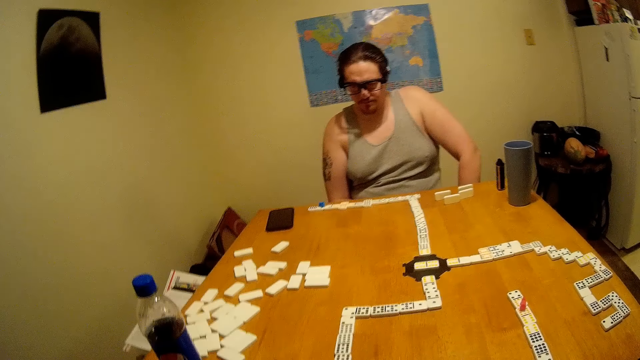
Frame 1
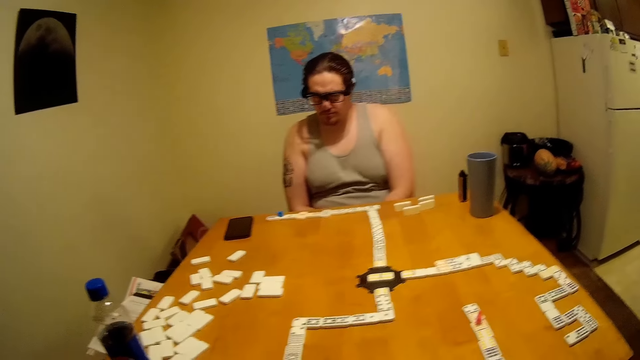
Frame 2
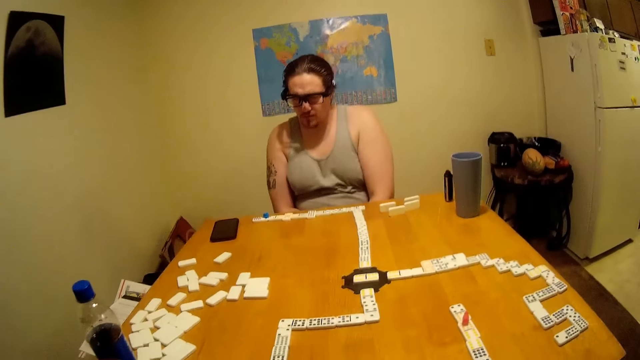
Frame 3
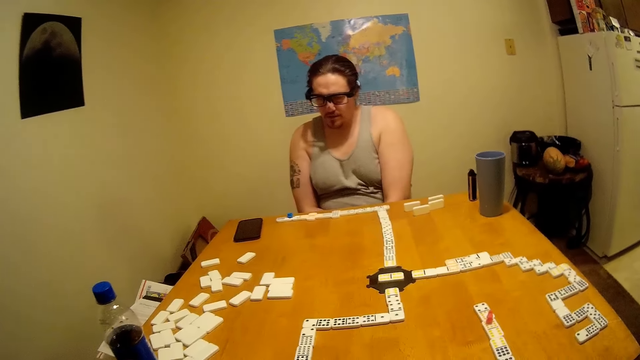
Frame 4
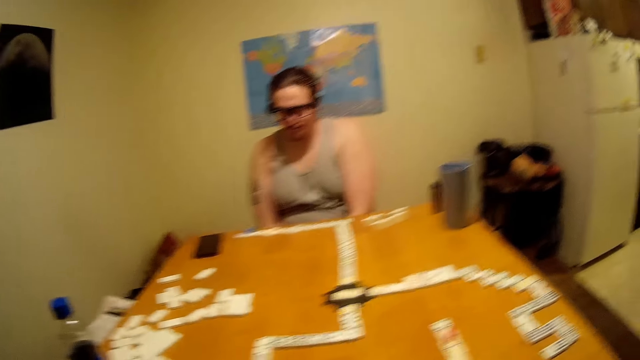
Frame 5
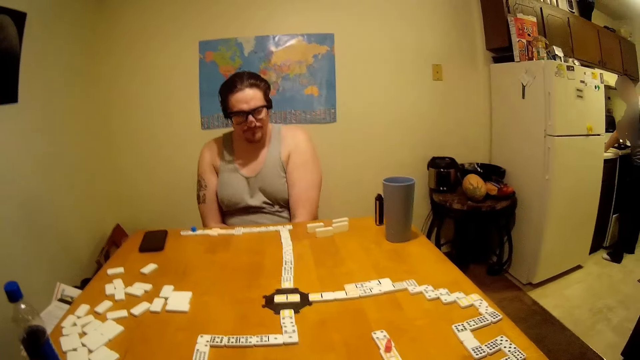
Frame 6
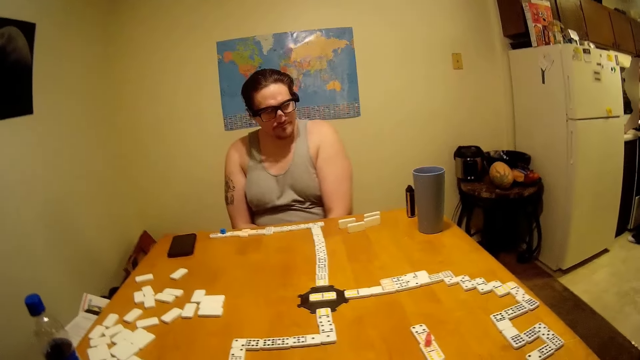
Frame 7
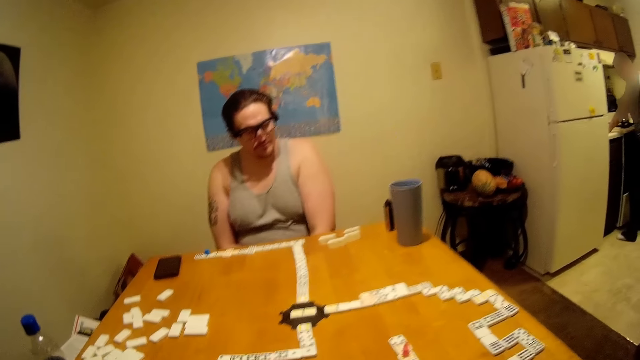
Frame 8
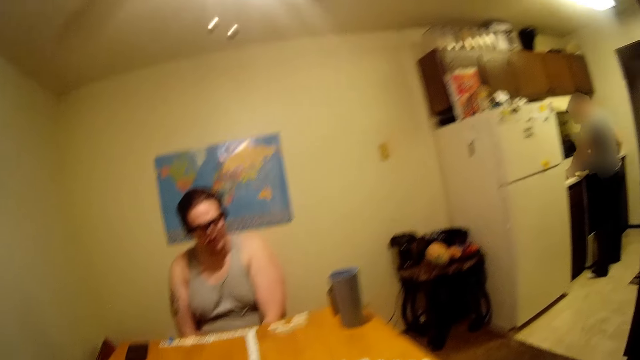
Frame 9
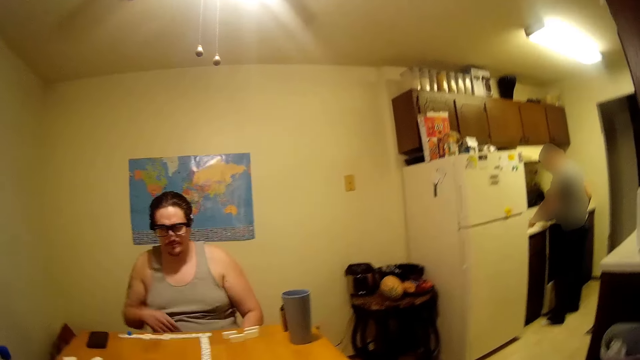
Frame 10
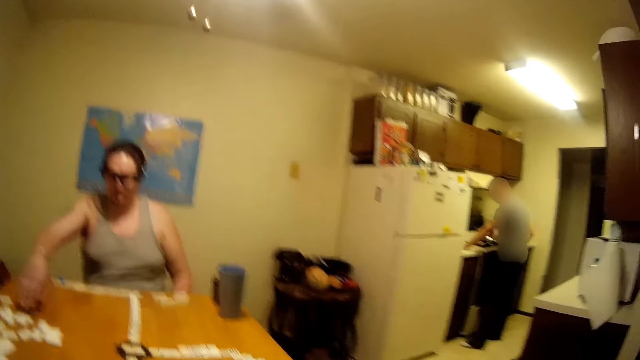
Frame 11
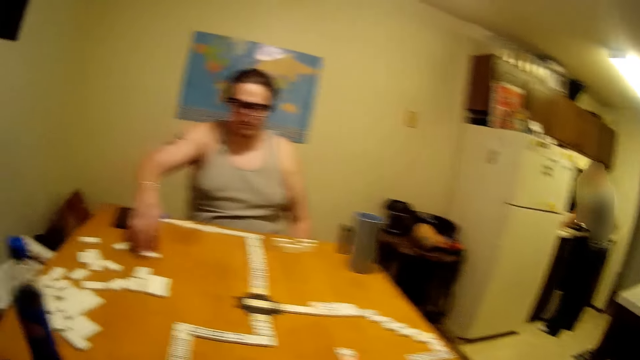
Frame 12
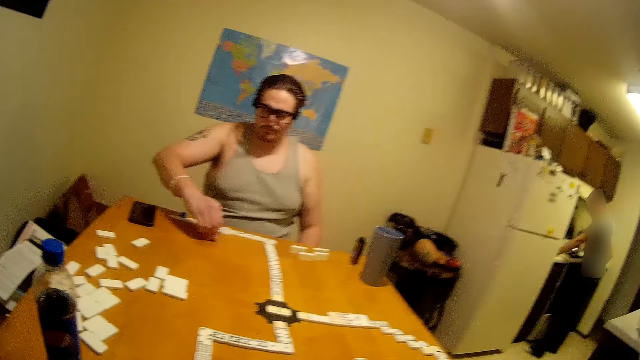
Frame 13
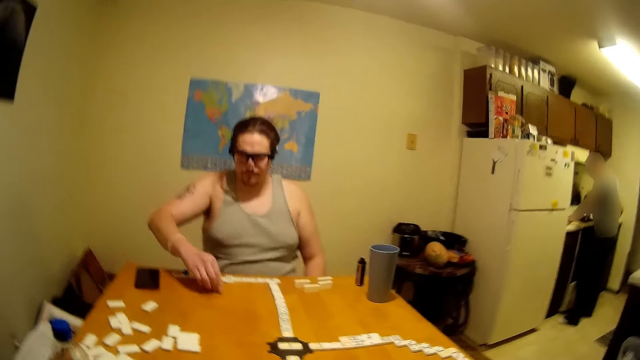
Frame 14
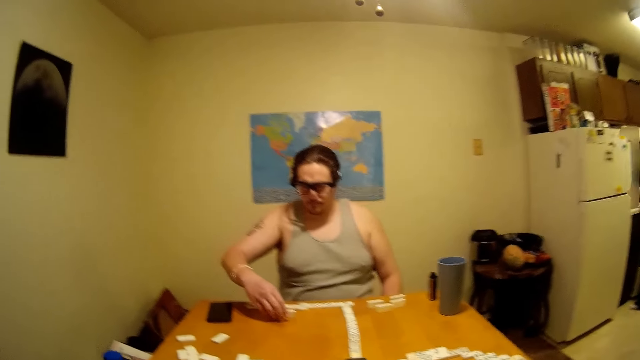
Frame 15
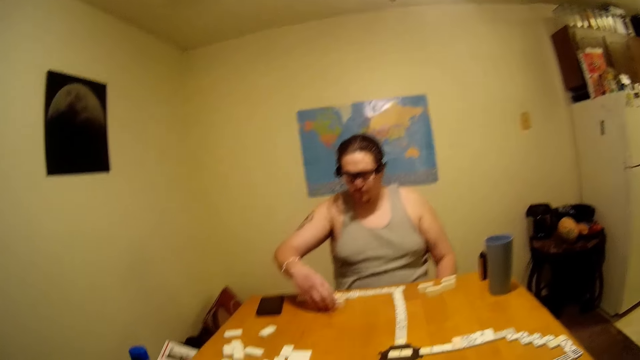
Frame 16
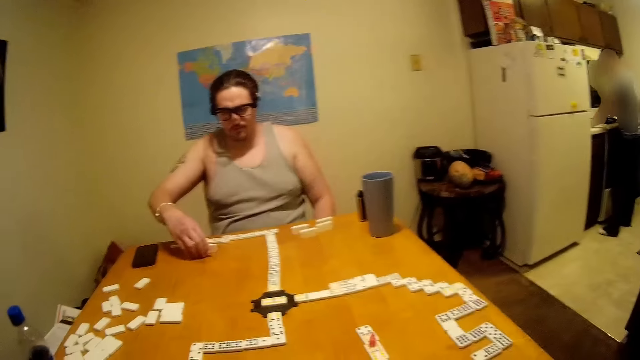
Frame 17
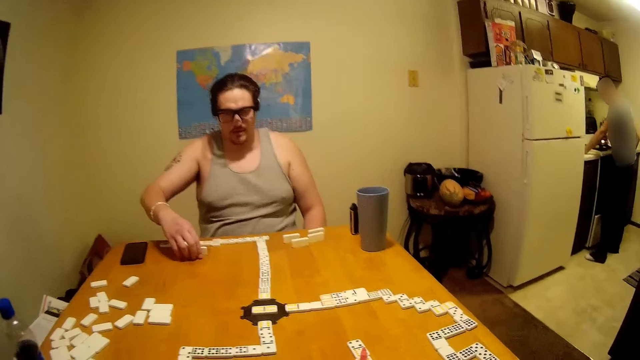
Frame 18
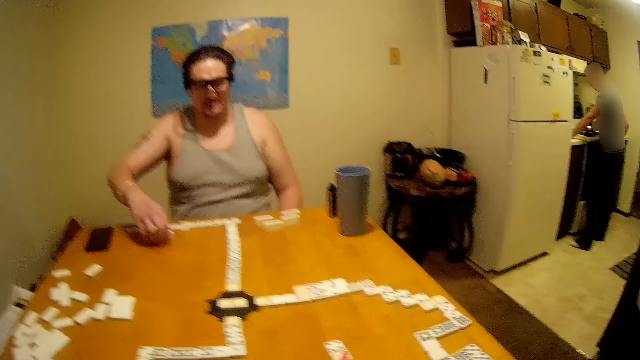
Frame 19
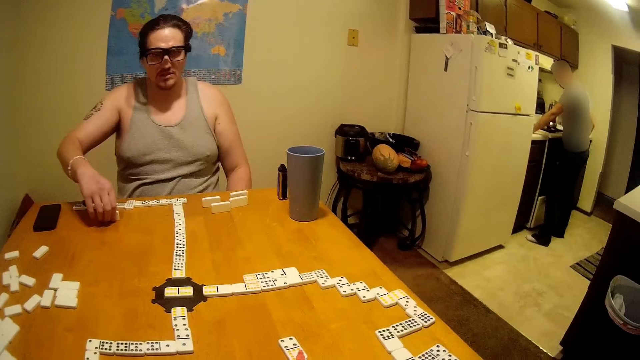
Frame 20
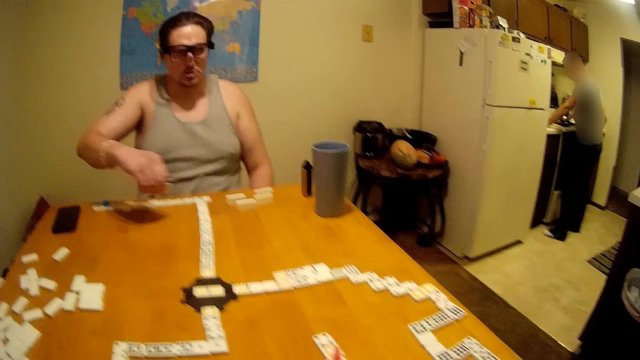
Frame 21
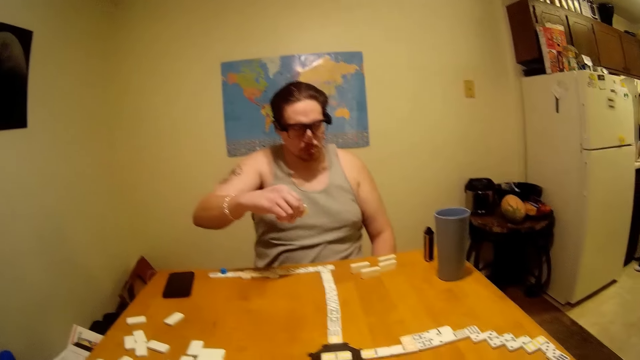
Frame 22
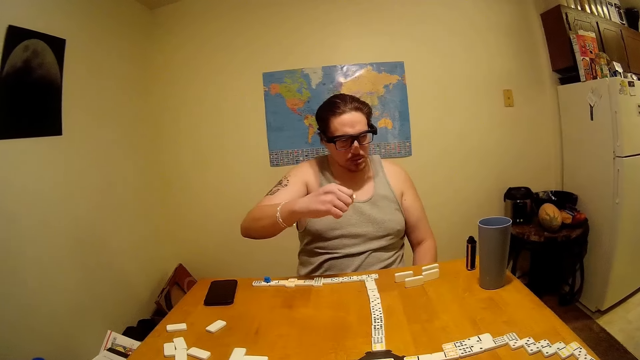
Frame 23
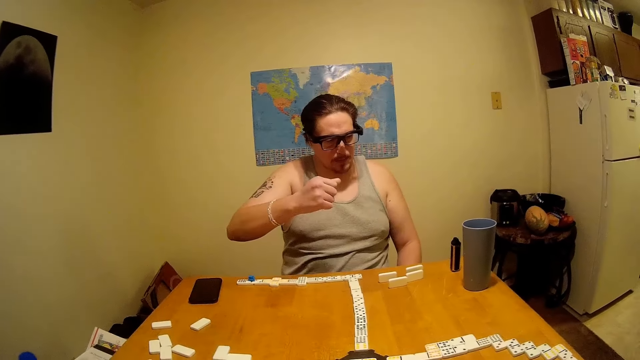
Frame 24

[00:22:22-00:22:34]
A person plays the dominoes while talking.

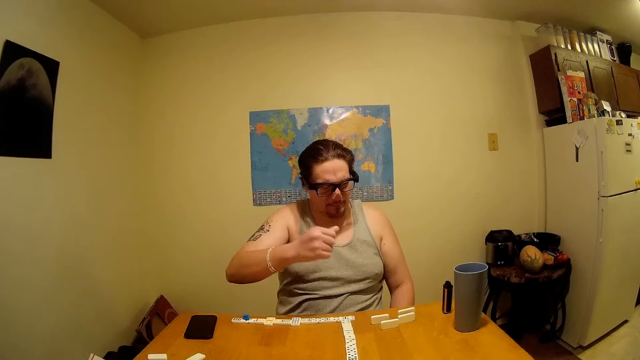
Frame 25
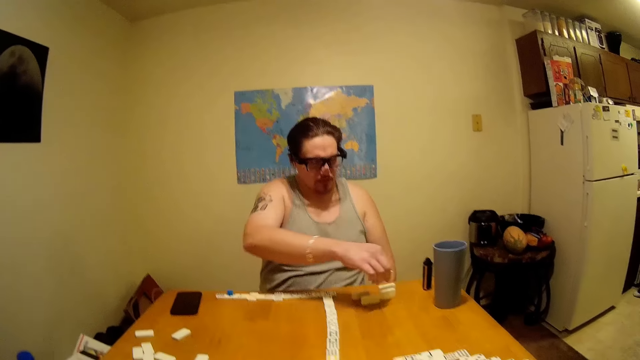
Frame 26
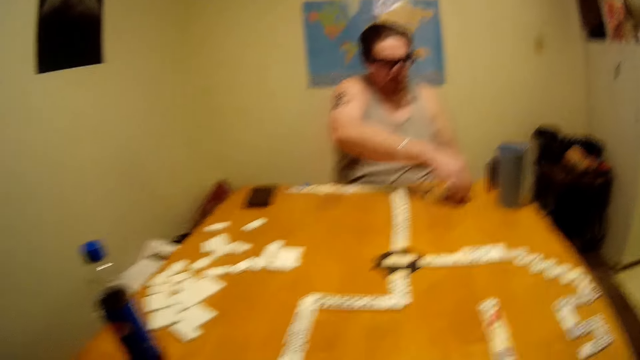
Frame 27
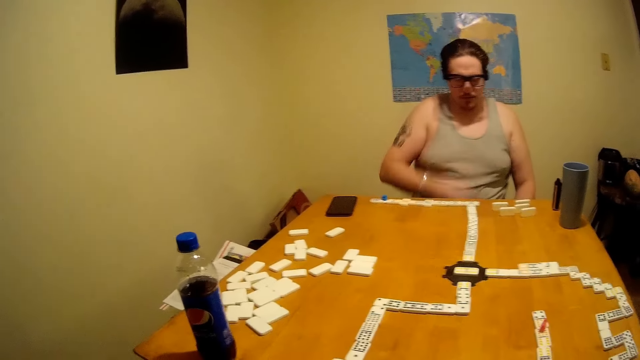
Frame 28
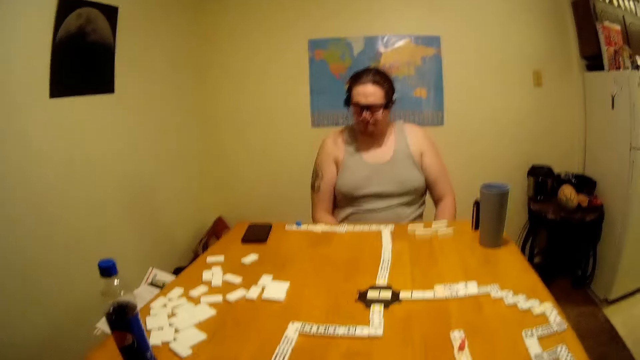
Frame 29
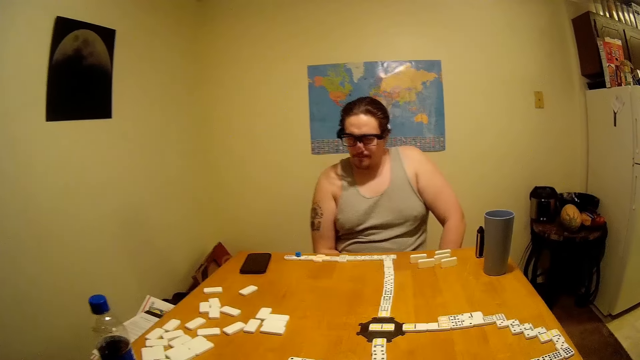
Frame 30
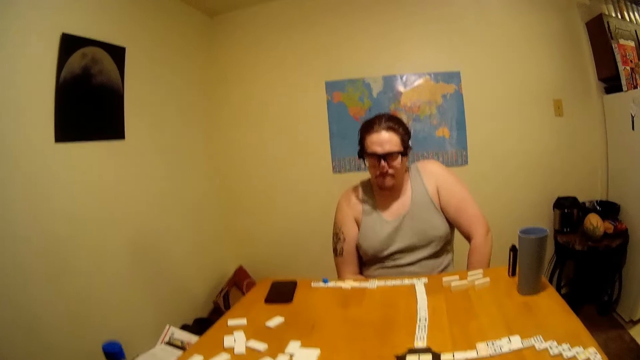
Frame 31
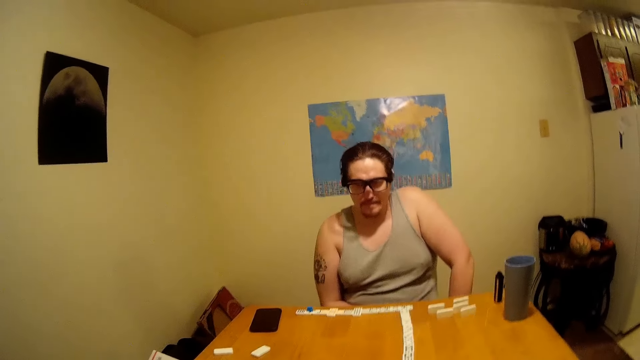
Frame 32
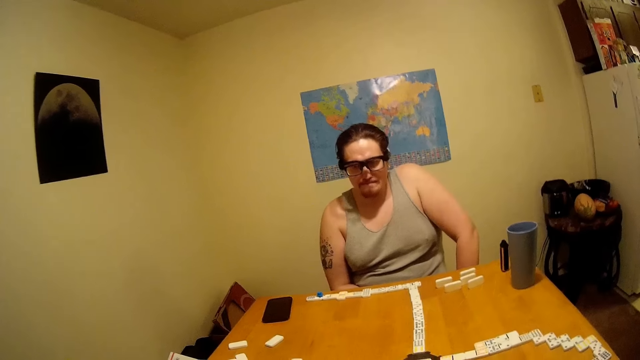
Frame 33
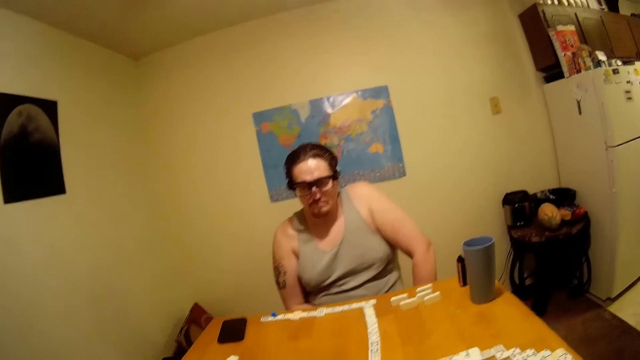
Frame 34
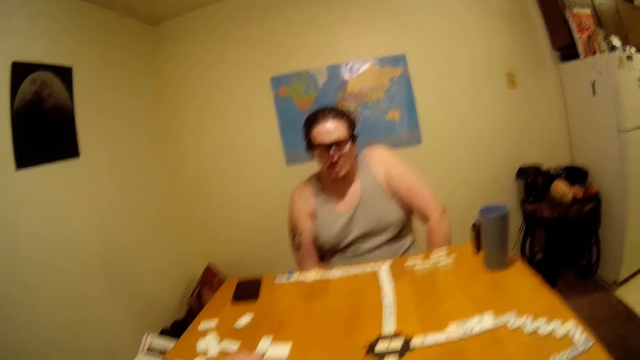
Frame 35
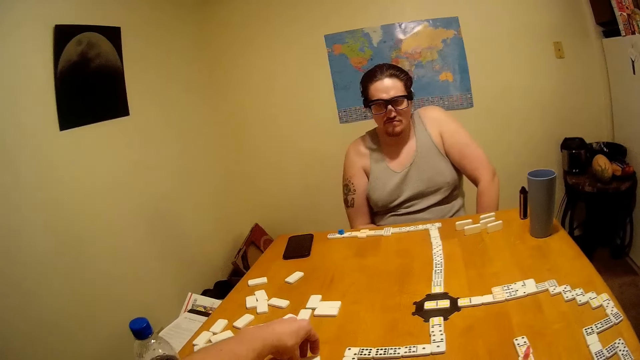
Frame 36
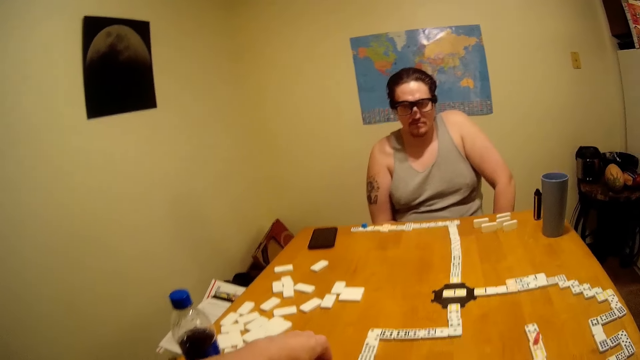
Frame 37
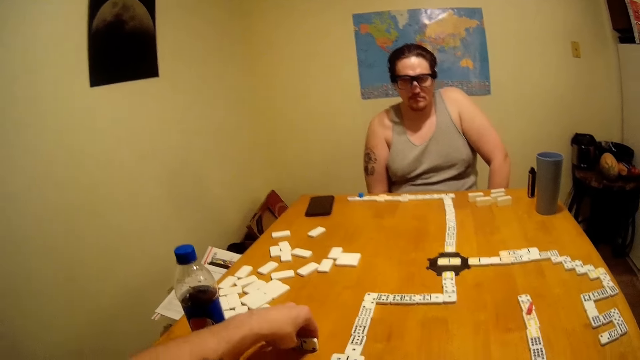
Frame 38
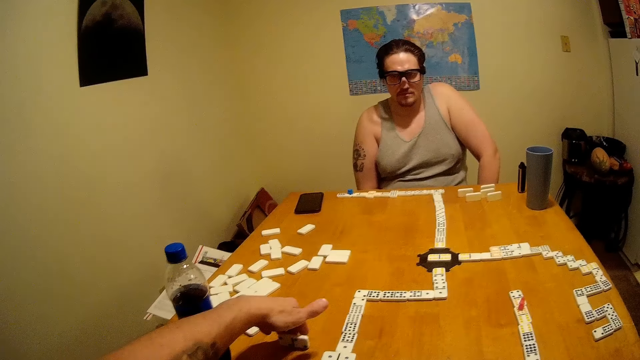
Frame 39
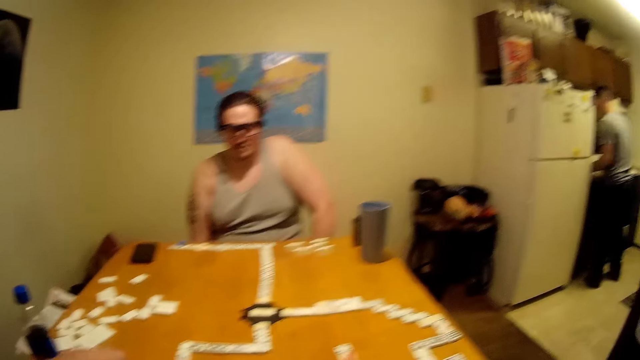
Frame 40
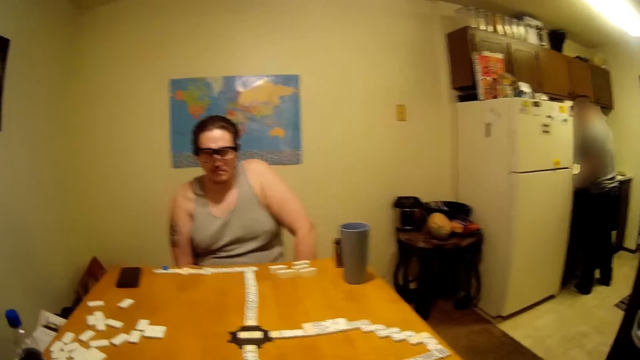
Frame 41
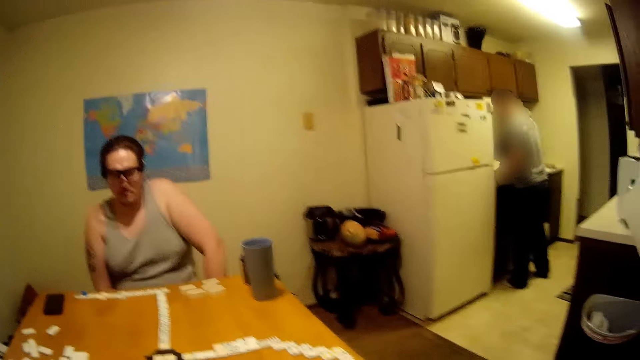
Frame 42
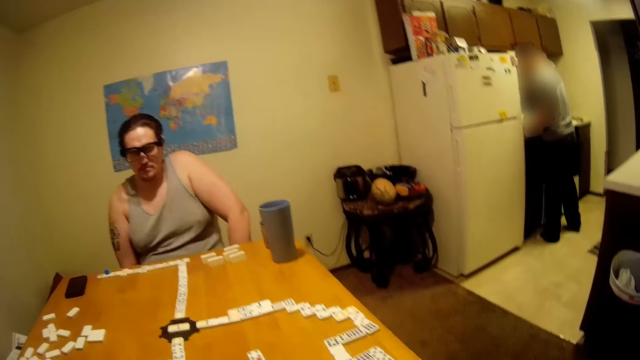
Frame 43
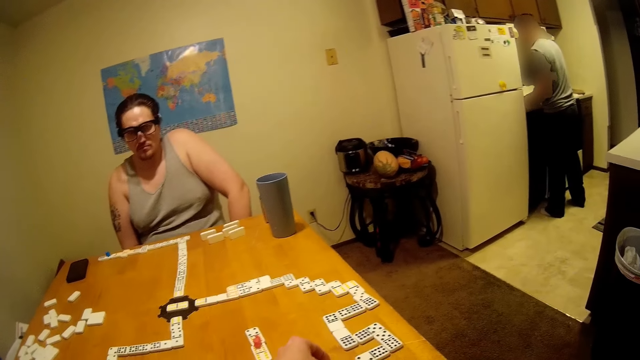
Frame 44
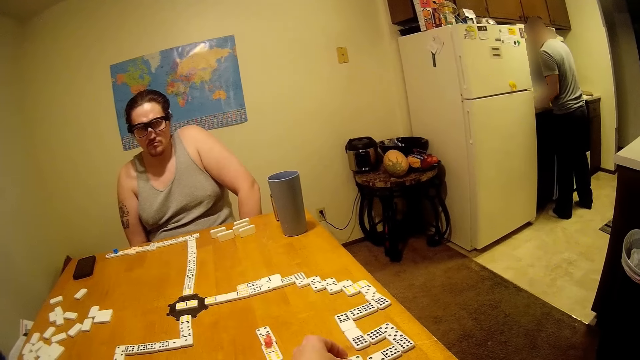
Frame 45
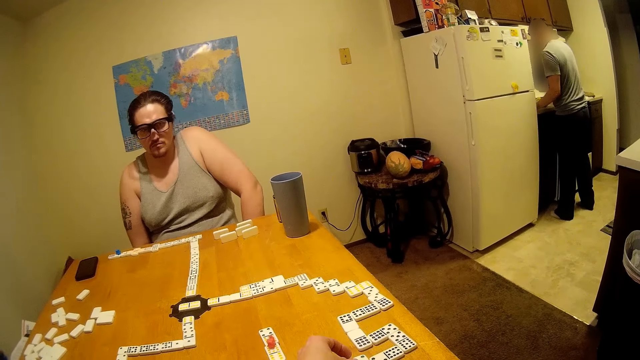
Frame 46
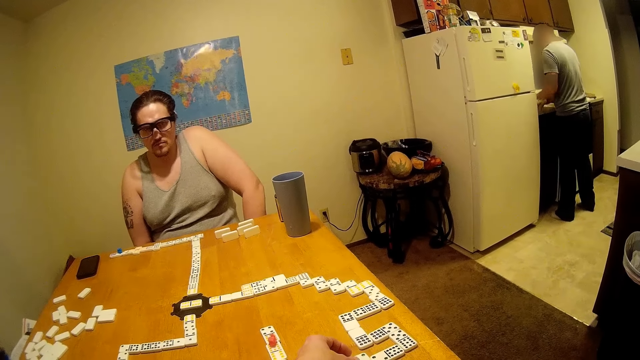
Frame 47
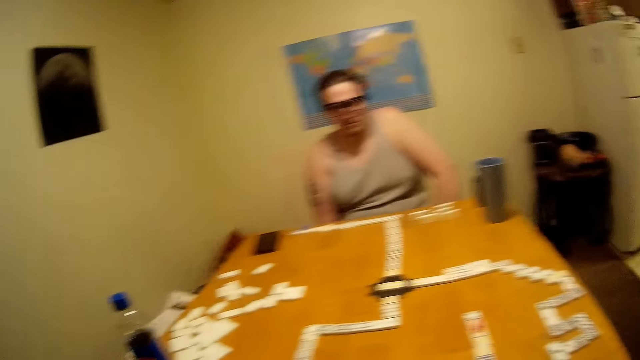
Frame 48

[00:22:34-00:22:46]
The camera wearer plays the dominoes and talks.
